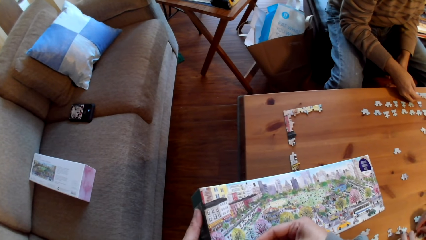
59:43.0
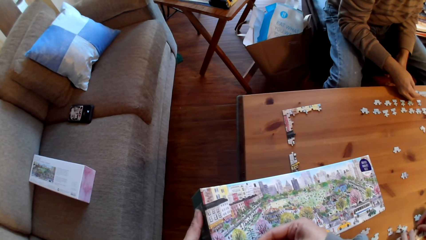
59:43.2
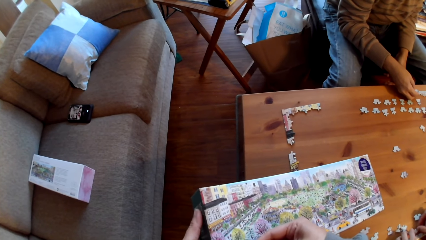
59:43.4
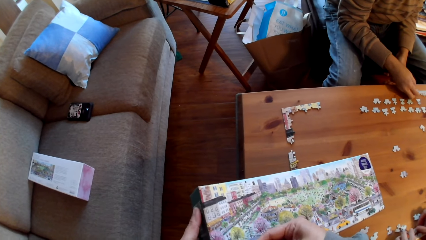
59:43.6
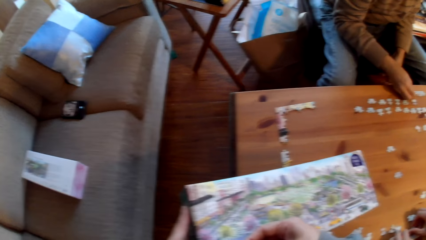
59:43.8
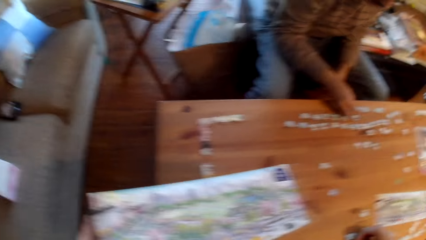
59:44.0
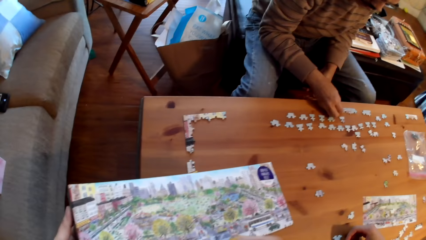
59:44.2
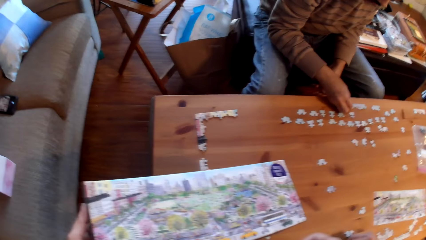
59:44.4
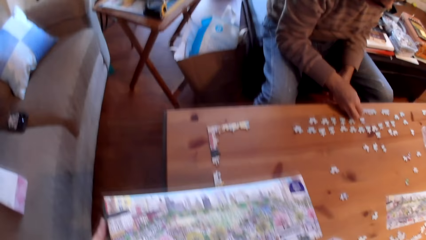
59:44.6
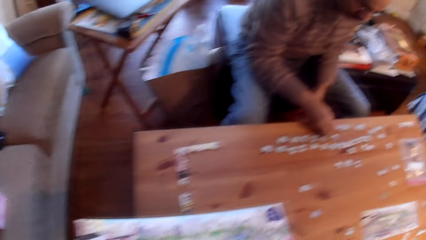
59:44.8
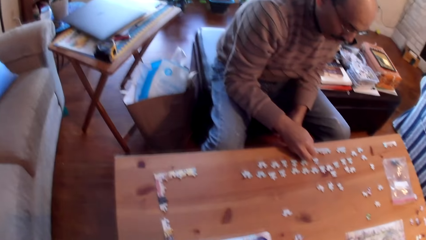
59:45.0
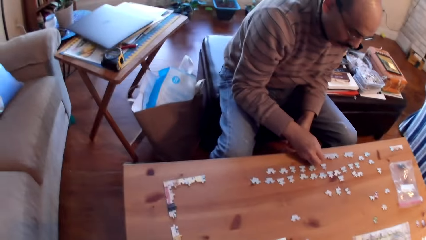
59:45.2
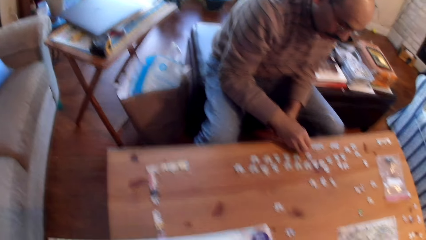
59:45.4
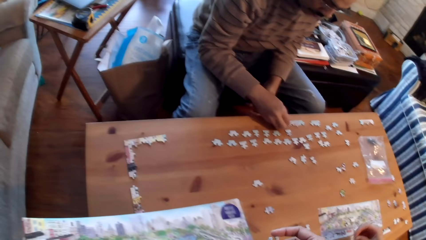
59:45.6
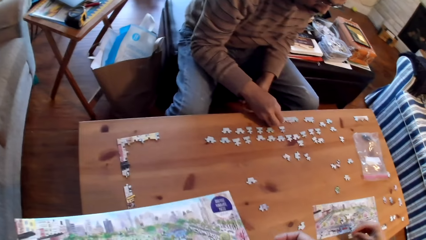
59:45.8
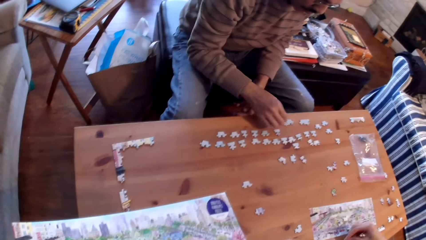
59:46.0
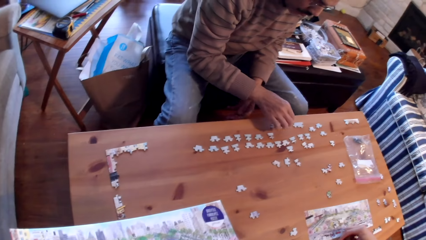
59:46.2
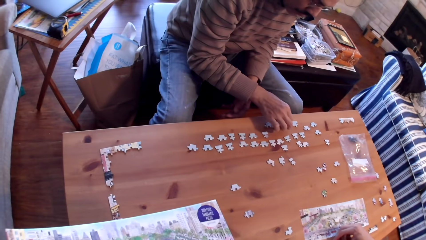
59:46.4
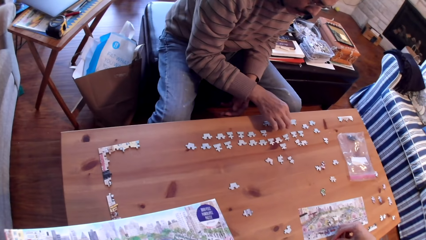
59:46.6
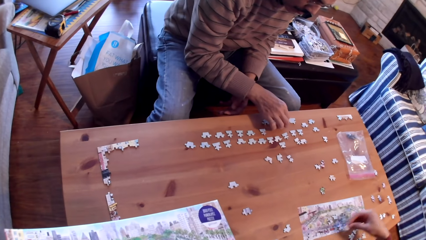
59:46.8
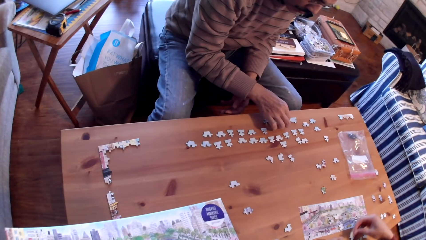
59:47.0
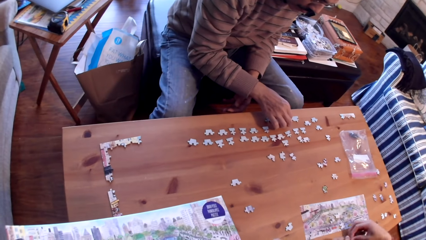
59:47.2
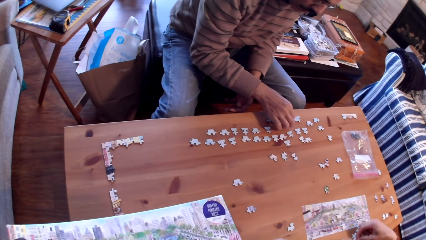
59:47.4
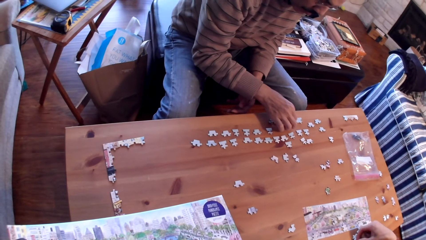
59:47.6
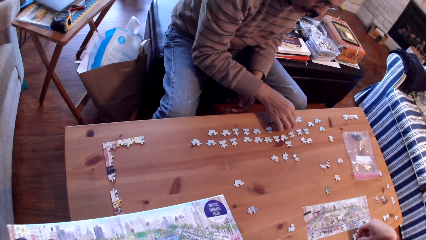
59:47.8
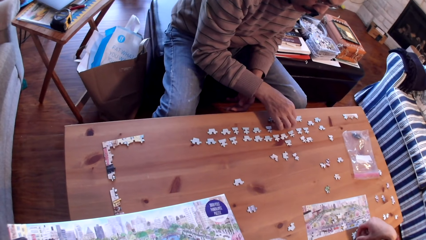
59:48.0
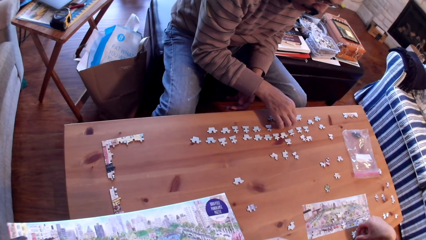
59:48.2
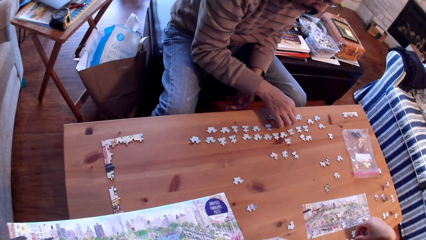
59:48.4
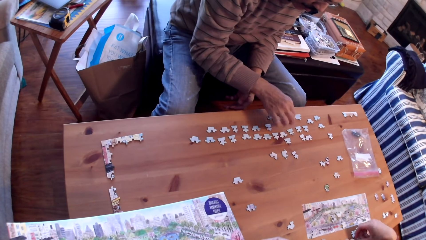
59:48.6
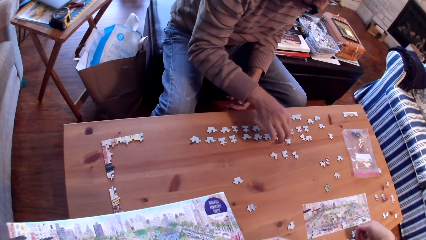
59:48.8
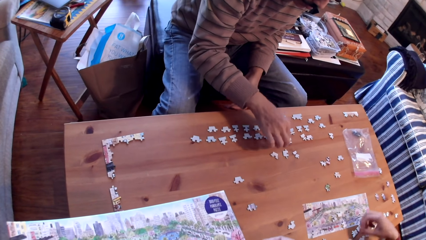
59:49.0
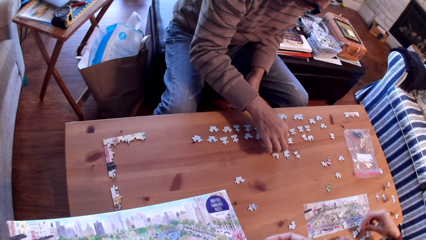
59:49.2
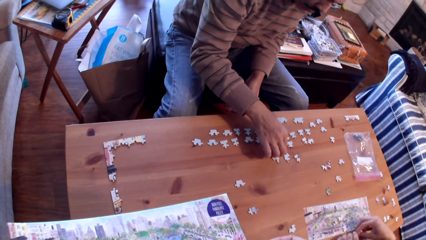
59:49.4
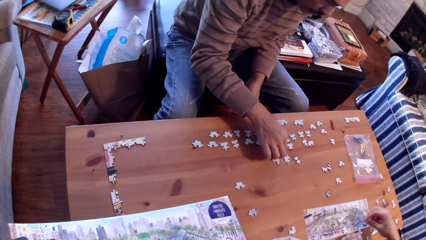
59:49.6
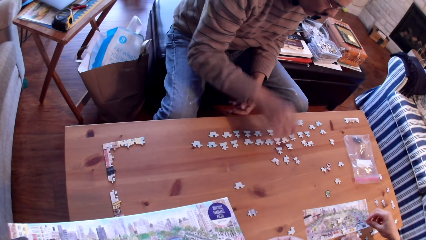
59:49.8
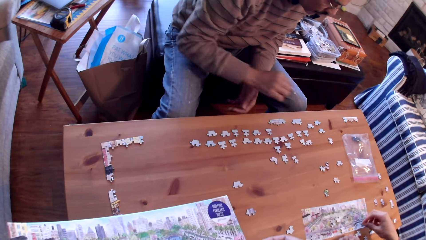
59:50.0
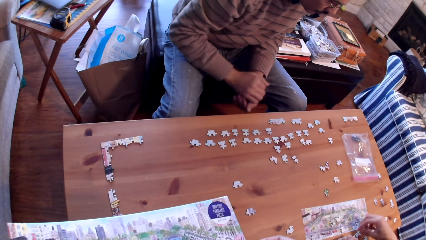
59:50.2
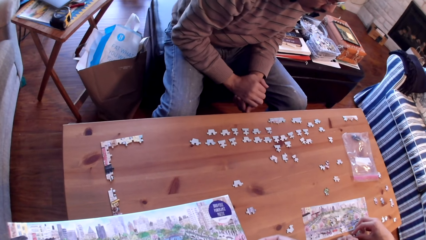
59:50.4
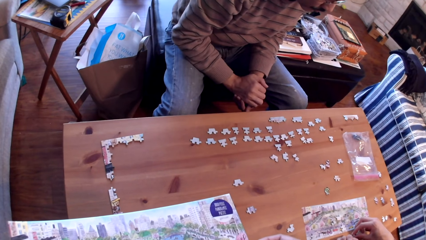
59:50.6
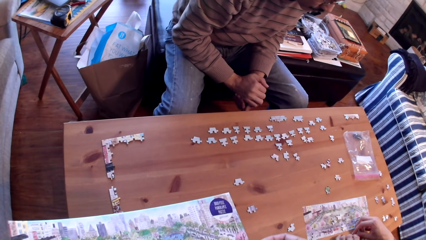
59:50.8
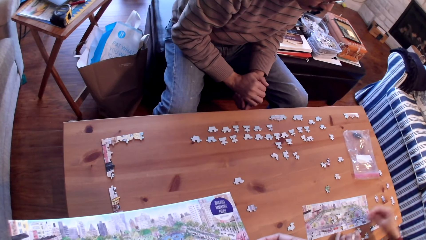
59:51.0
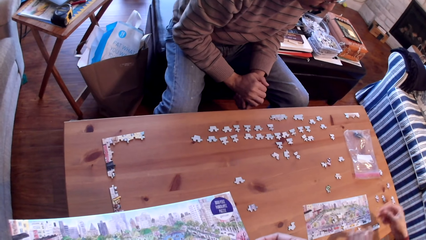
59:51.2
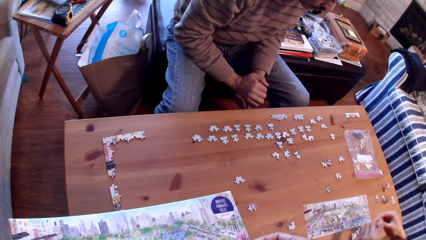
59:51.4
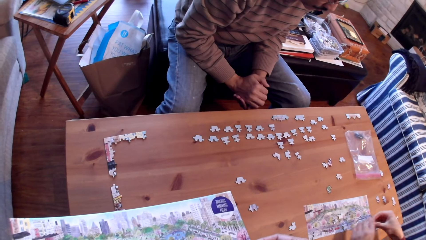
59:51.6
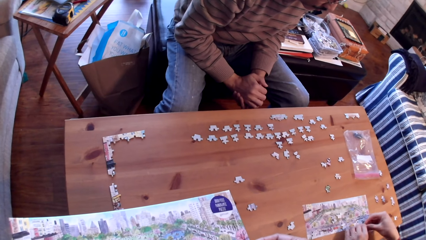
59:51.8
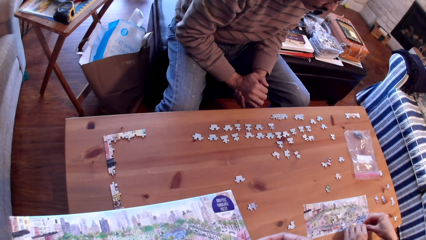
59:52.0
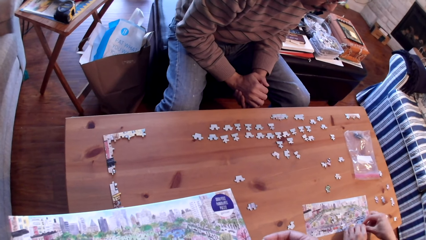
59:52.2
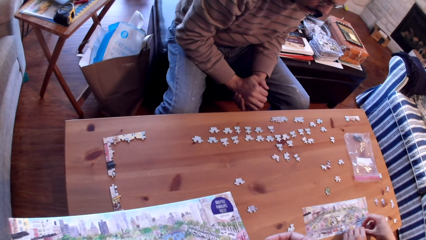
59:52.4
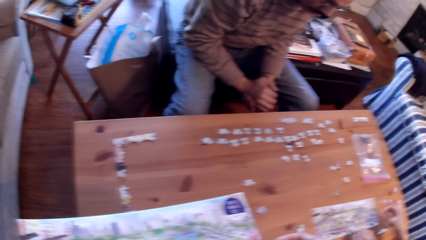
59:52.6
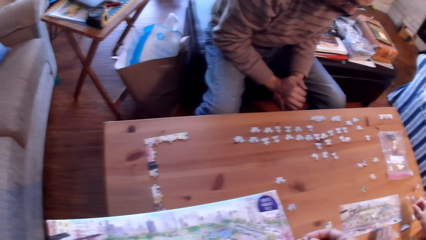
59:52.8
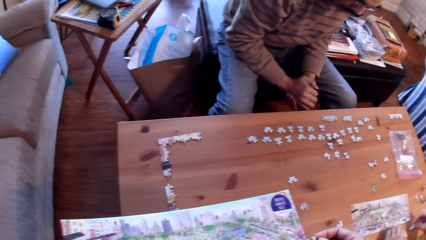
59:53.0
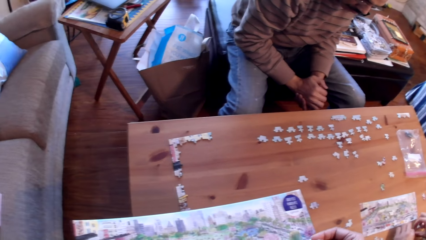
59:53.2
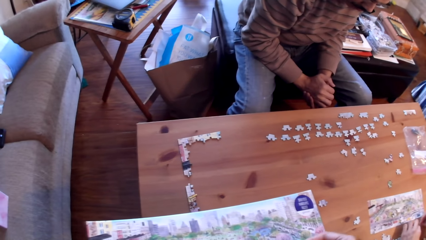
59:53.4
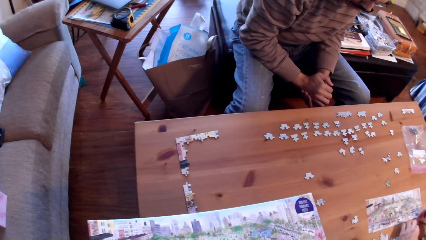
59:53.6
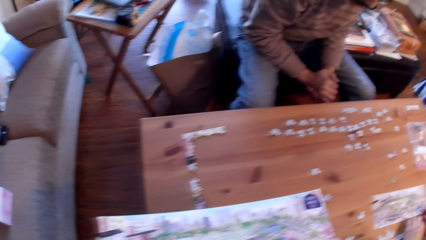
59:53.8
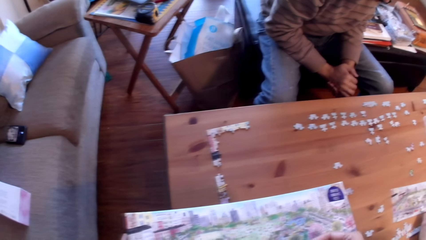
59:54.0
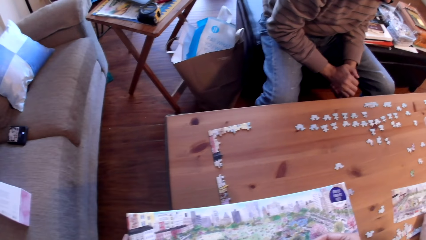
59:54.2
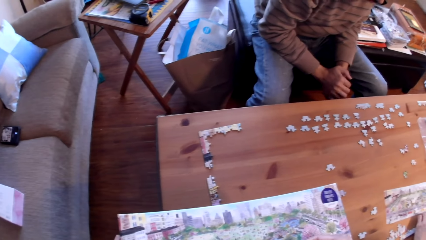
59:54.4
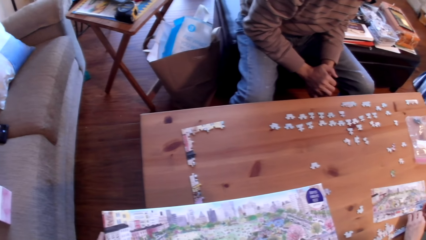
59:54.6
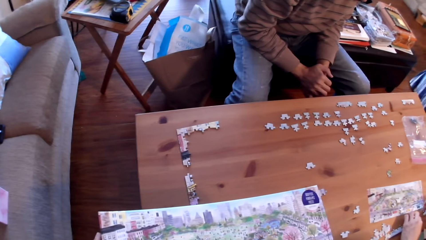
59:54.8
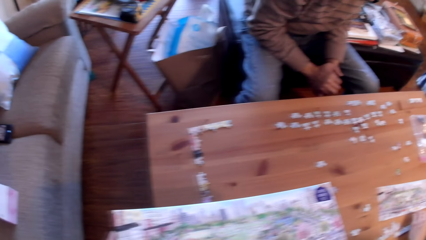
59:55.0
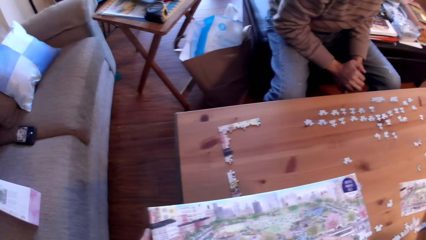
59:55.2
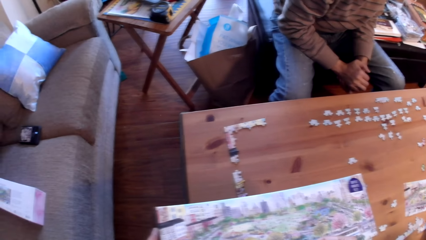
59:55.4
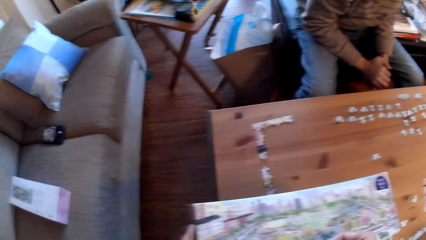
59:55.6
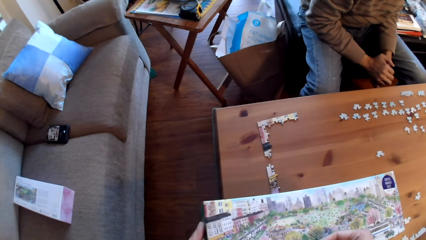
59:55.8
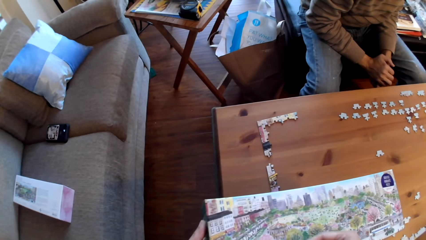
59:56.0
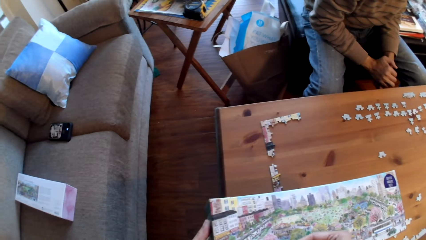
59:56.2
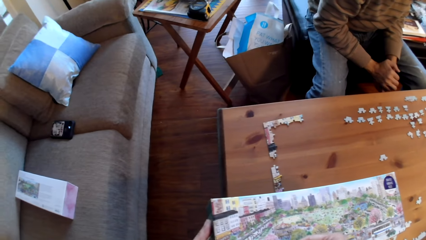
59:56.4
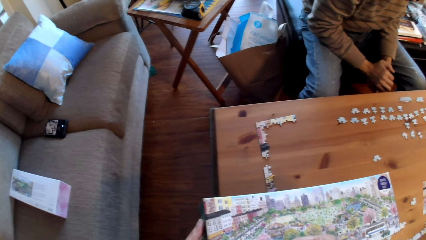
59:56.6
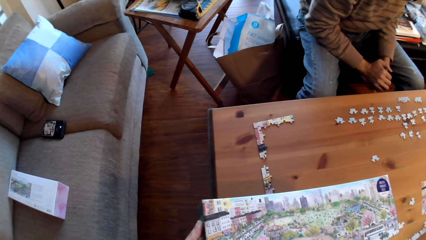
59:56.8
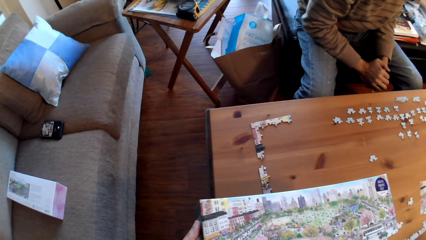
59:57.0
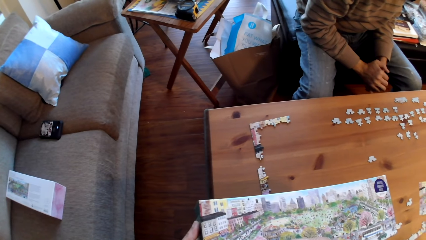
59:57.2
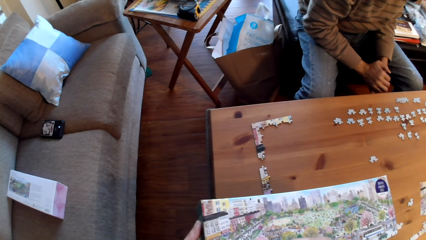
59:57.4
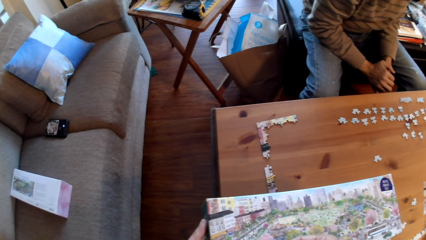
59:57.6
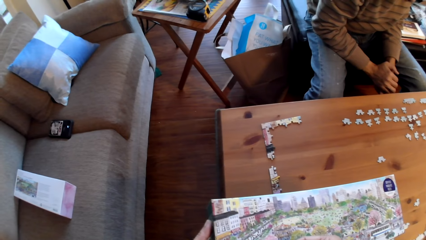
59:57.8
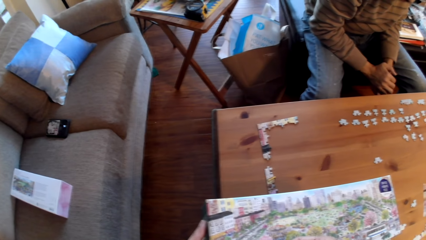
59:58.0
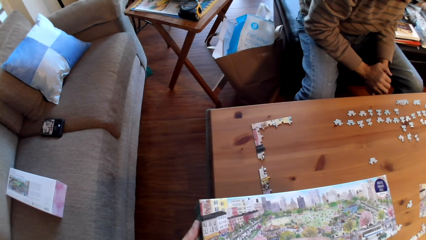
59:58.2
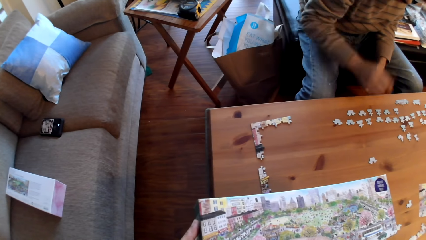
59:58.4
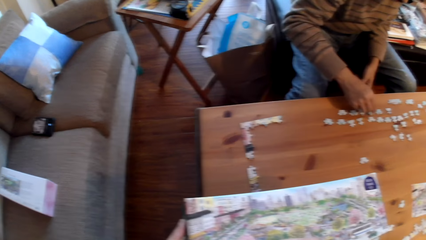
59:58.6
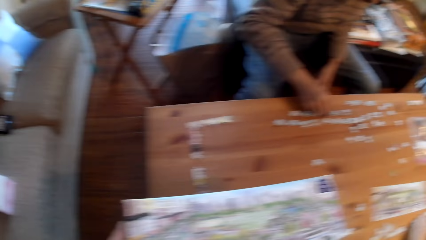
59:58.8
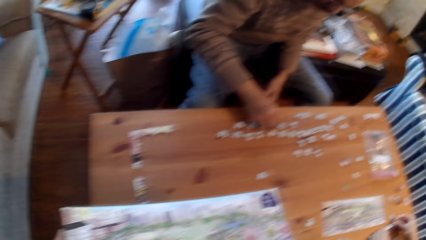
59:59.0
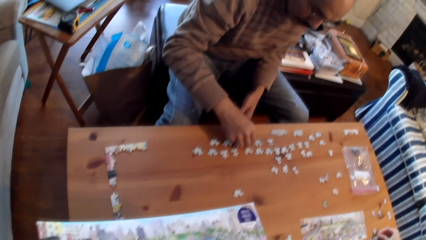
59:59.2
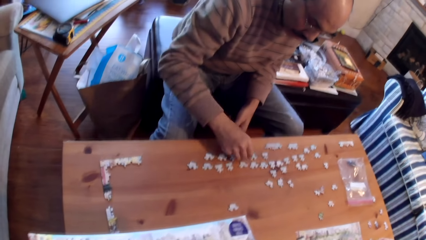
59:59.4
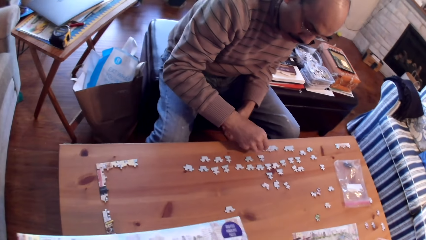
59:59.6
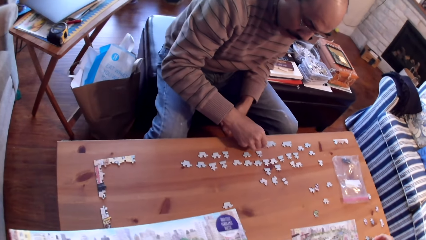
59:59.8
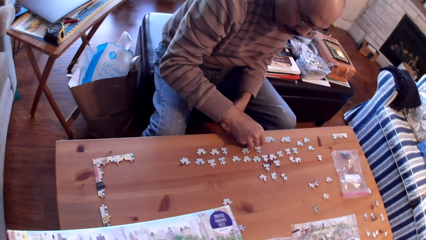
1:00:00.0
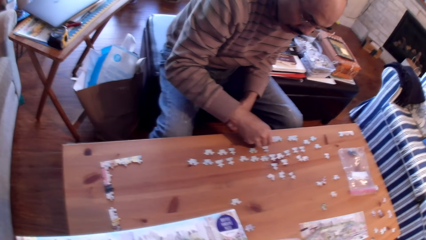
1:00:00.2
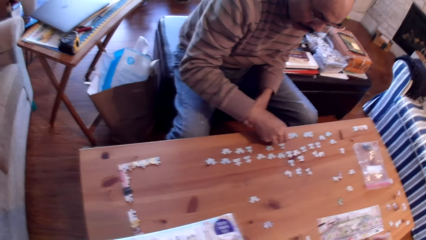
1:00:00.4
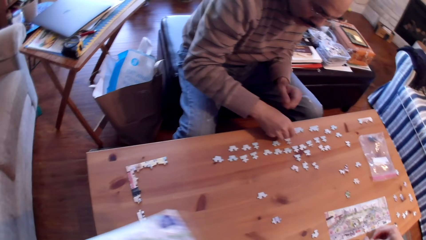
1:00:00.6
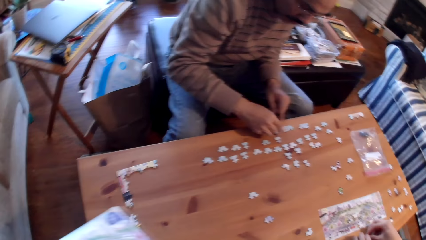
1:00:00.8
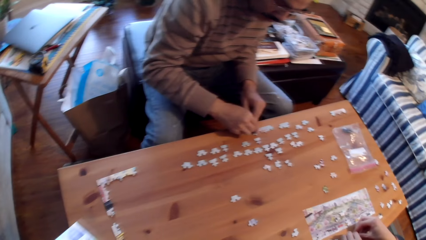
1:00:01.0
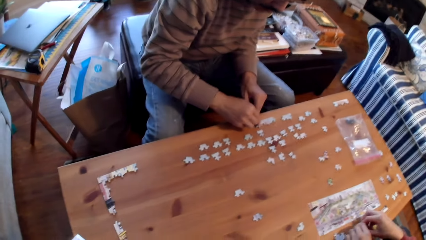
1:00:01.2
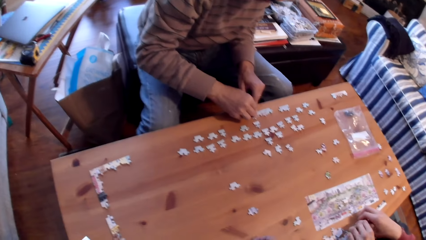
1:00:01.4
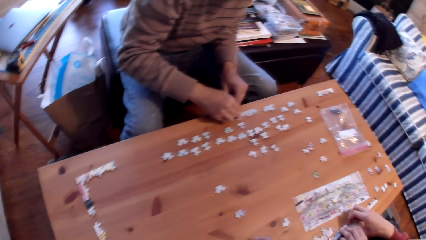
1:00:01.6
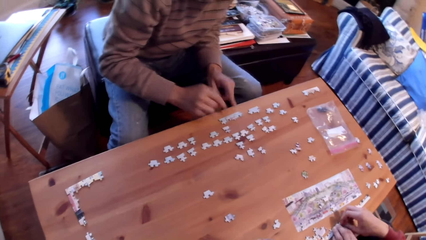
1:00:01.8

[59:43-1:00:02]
A man arranges puzzle cards. Another man arranges cards on the table. The first man arranges cards on the table. The other man arranges puzzle cards on the table.
